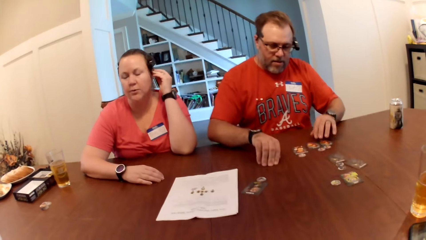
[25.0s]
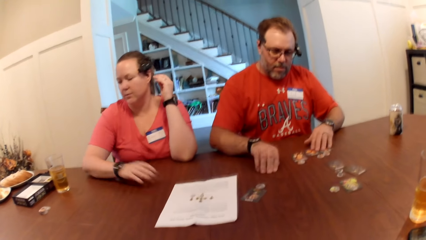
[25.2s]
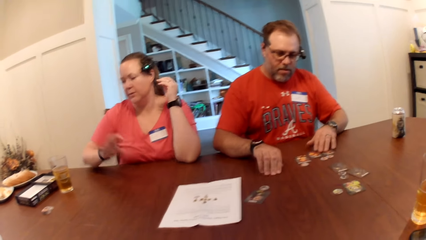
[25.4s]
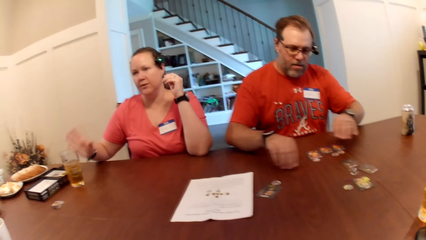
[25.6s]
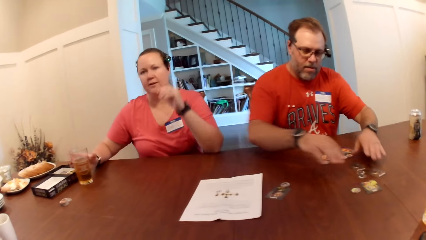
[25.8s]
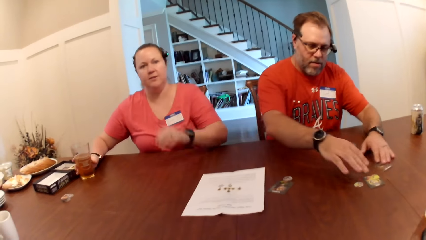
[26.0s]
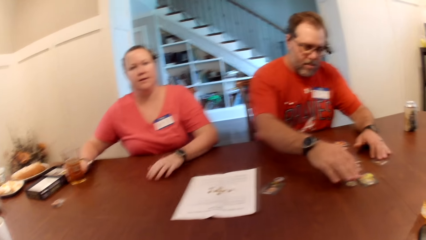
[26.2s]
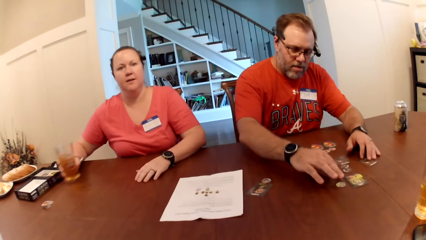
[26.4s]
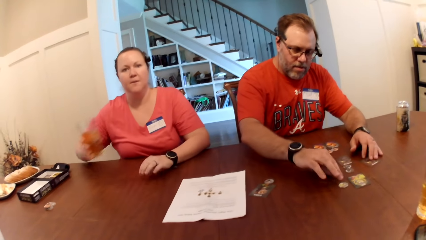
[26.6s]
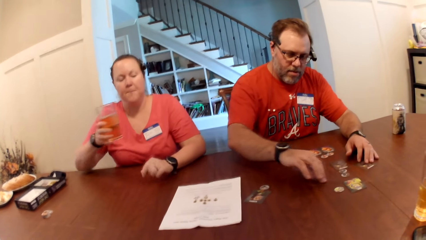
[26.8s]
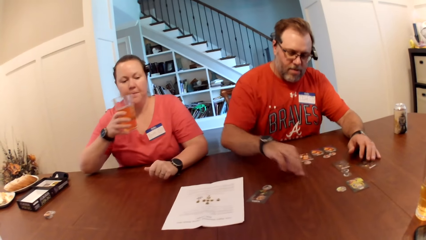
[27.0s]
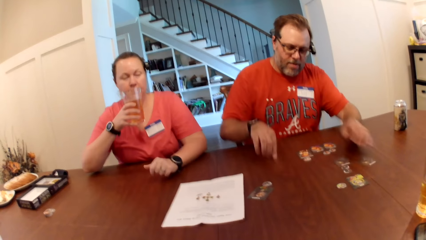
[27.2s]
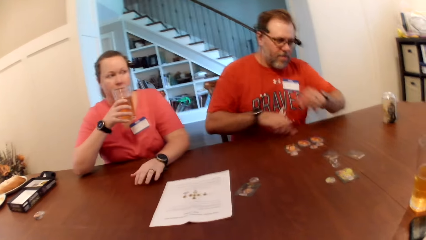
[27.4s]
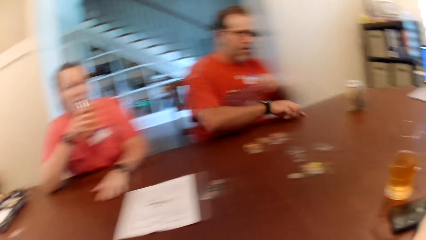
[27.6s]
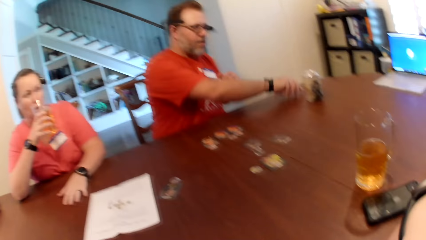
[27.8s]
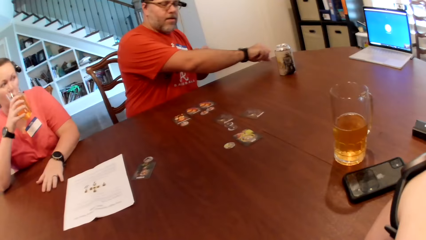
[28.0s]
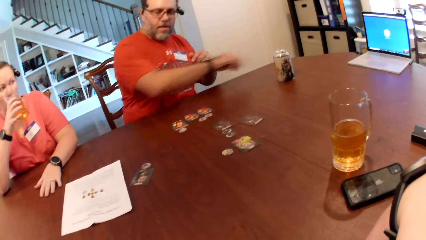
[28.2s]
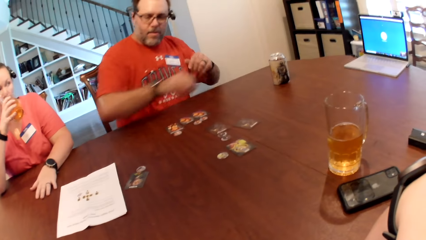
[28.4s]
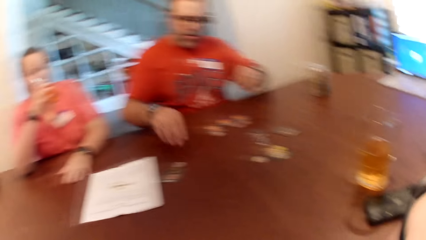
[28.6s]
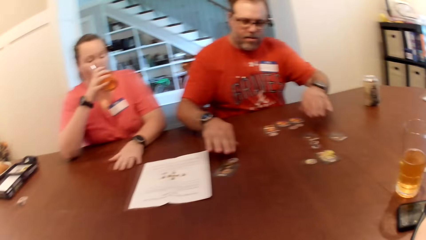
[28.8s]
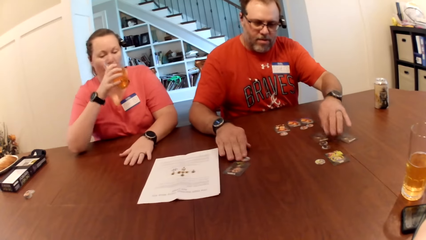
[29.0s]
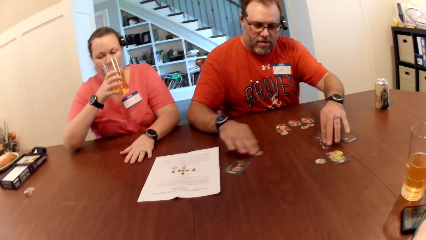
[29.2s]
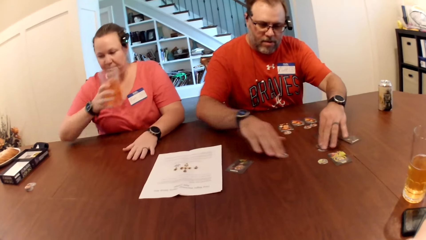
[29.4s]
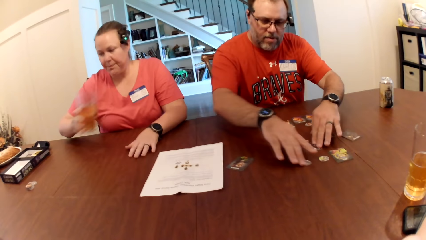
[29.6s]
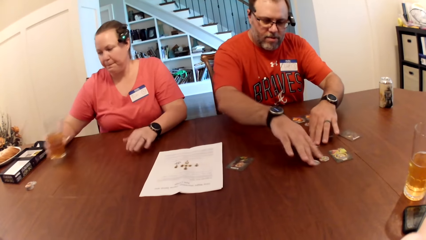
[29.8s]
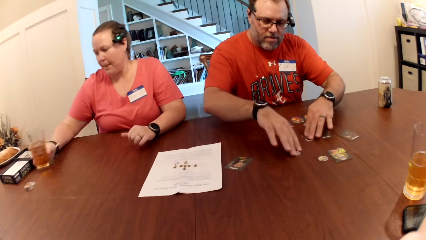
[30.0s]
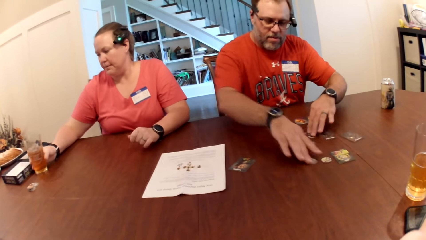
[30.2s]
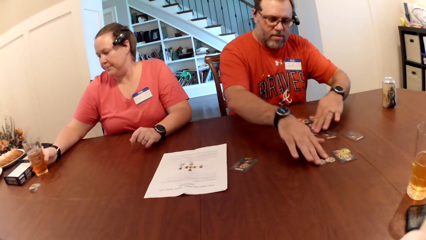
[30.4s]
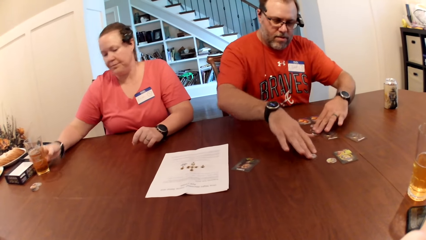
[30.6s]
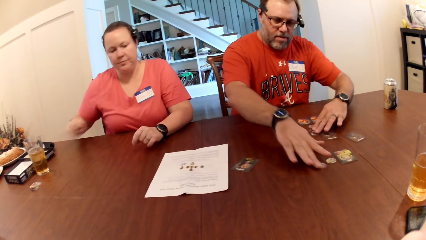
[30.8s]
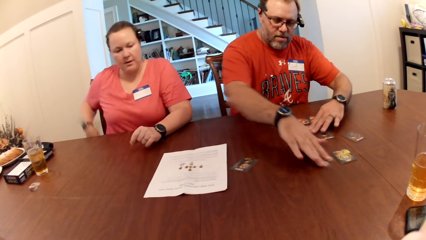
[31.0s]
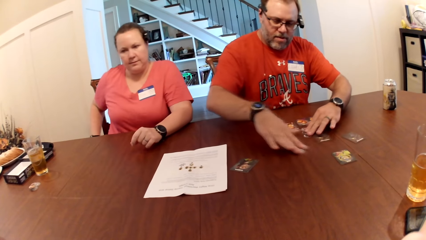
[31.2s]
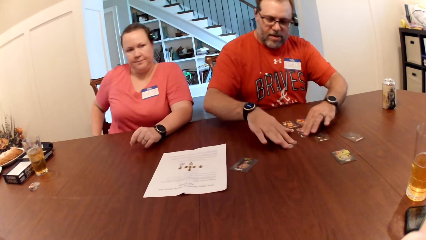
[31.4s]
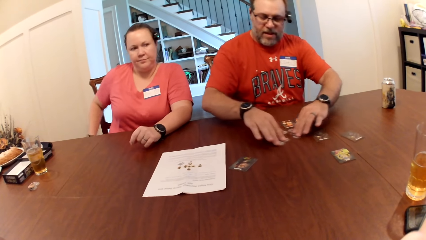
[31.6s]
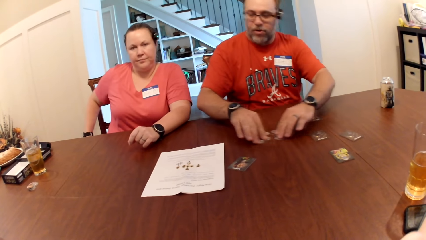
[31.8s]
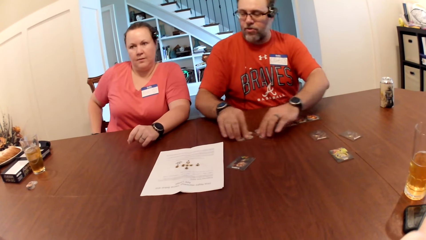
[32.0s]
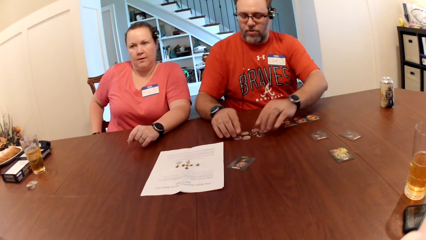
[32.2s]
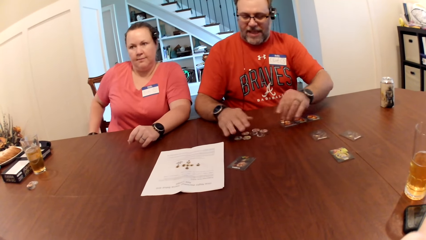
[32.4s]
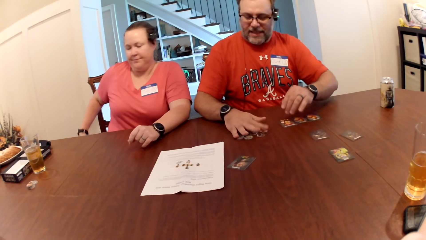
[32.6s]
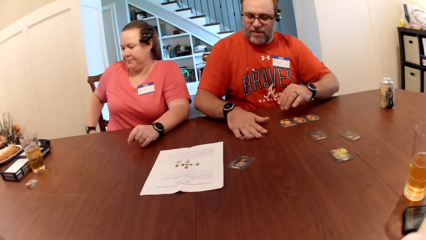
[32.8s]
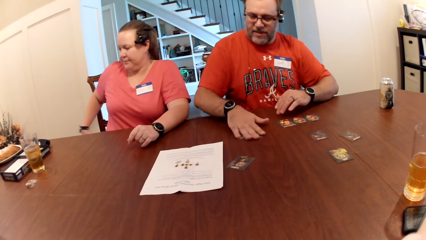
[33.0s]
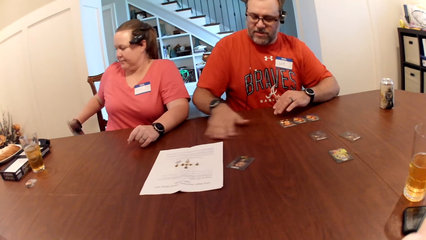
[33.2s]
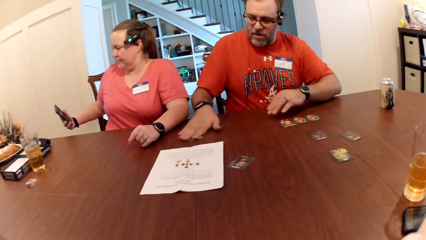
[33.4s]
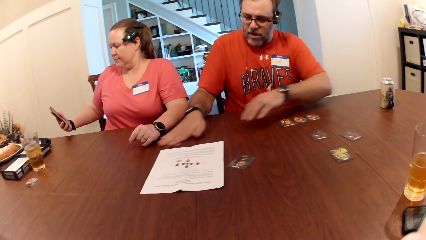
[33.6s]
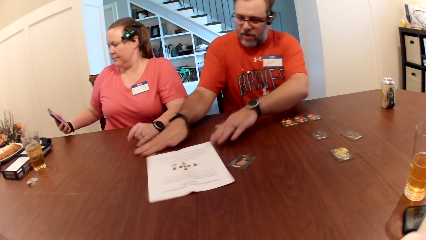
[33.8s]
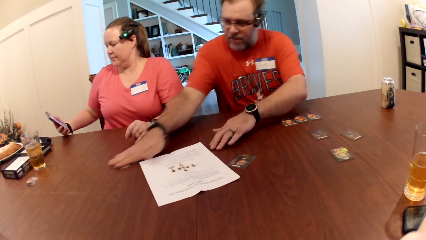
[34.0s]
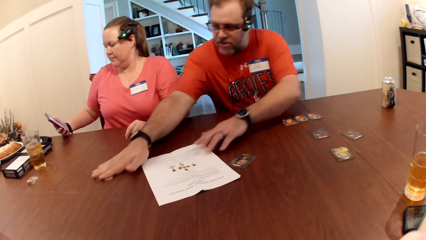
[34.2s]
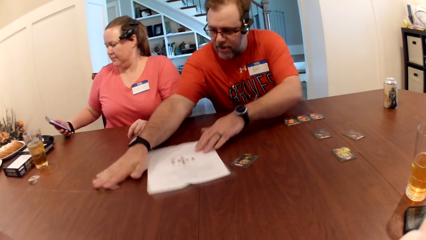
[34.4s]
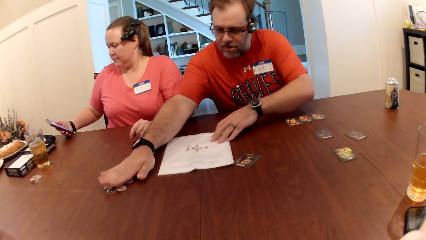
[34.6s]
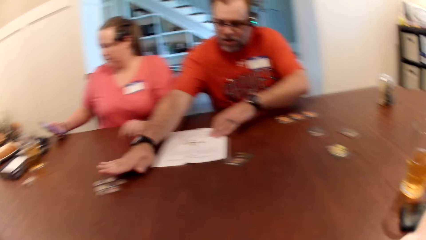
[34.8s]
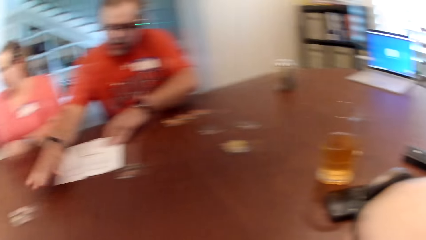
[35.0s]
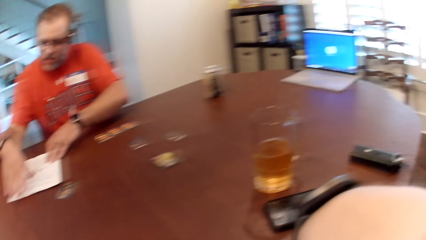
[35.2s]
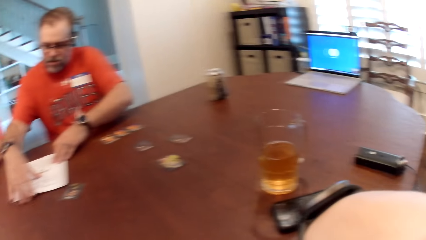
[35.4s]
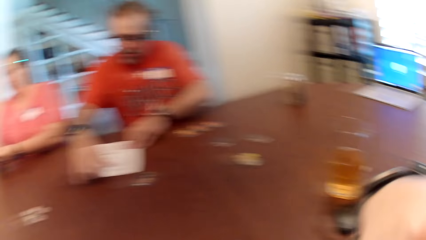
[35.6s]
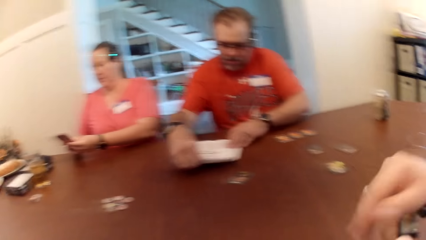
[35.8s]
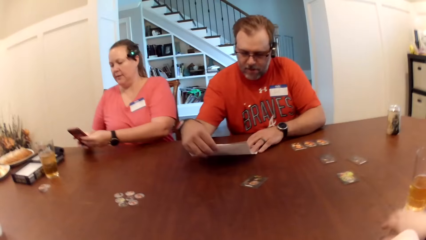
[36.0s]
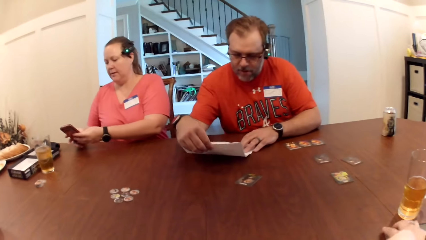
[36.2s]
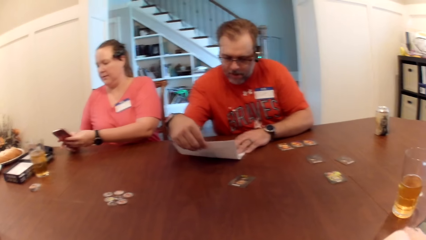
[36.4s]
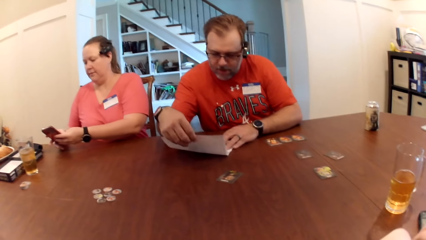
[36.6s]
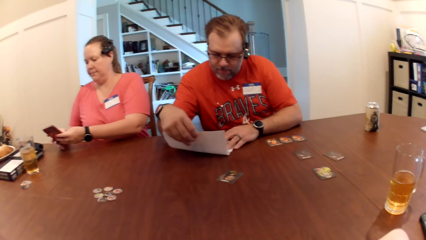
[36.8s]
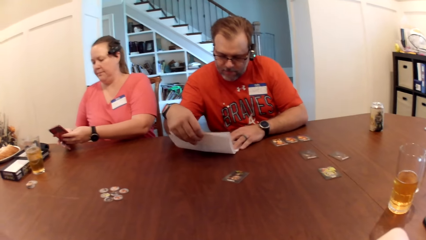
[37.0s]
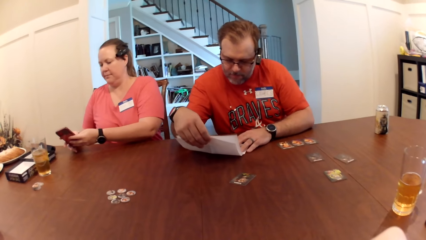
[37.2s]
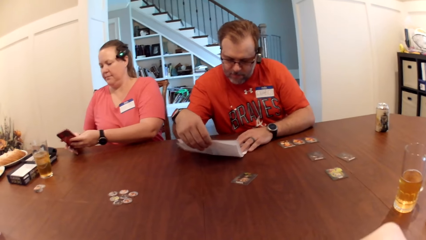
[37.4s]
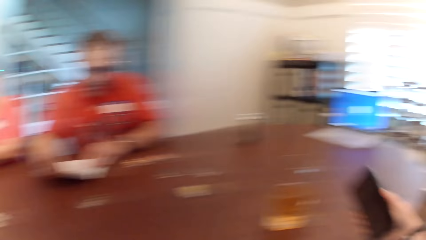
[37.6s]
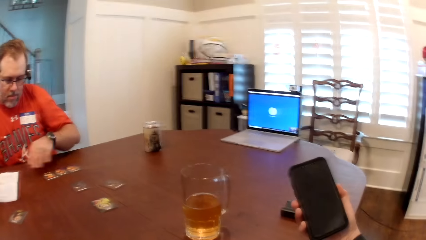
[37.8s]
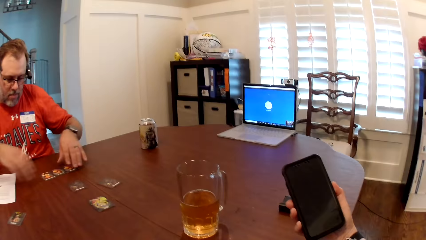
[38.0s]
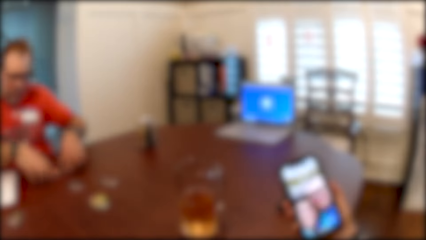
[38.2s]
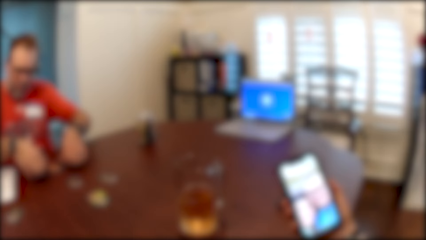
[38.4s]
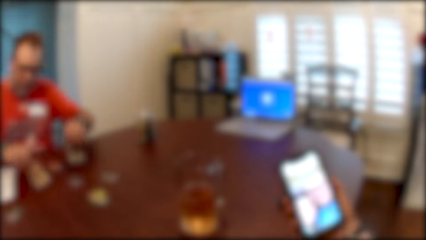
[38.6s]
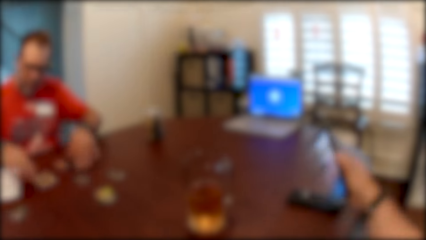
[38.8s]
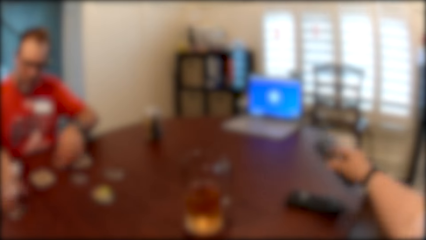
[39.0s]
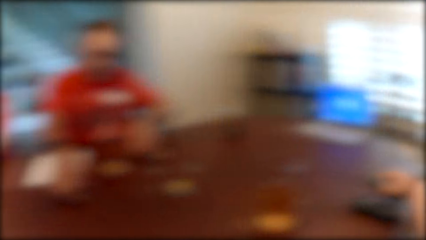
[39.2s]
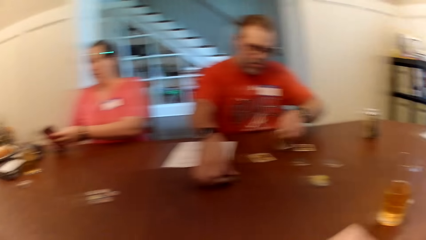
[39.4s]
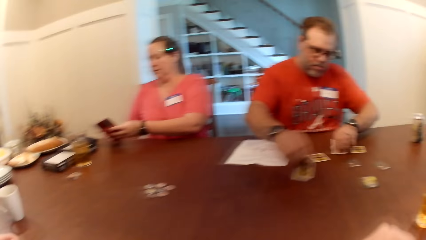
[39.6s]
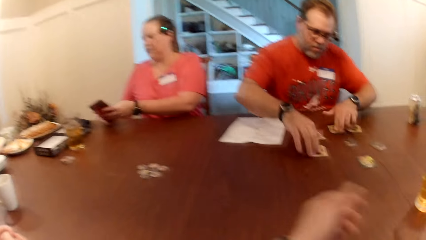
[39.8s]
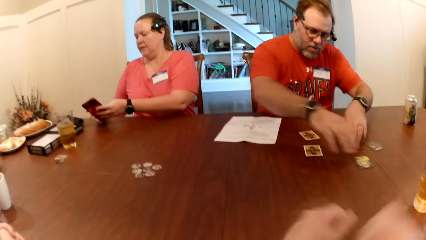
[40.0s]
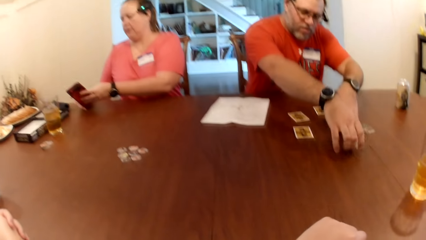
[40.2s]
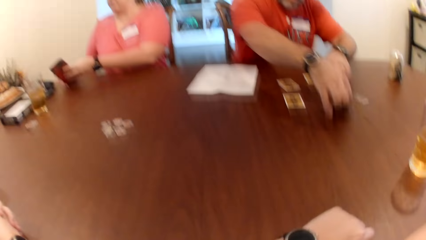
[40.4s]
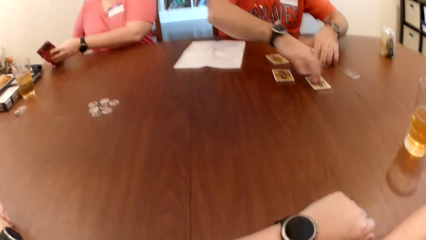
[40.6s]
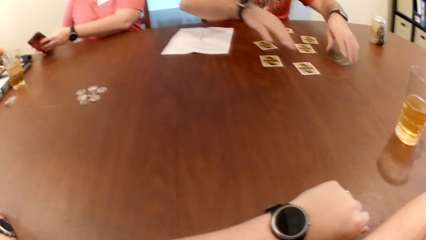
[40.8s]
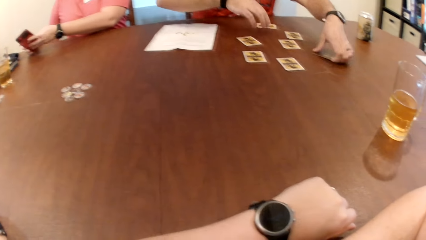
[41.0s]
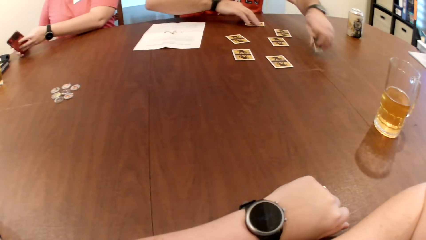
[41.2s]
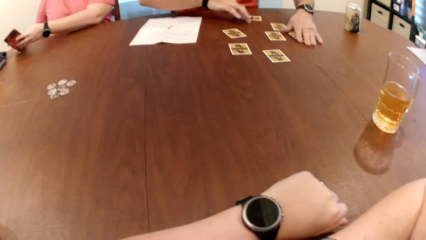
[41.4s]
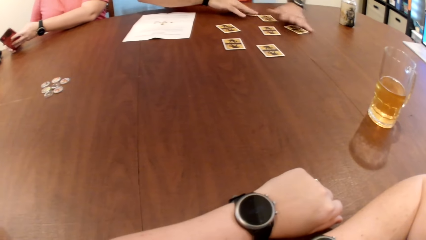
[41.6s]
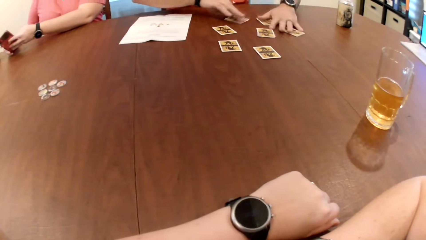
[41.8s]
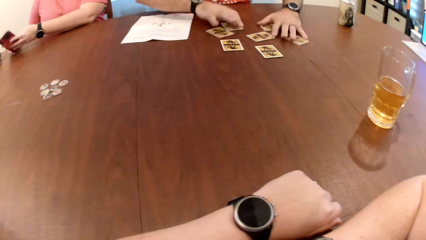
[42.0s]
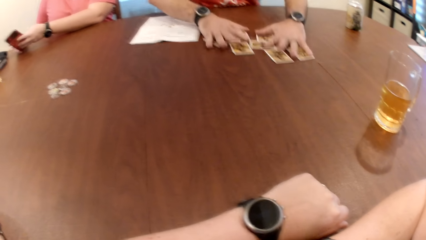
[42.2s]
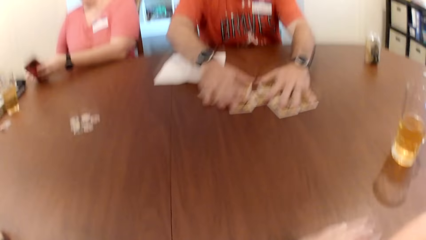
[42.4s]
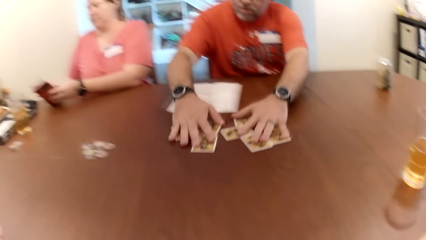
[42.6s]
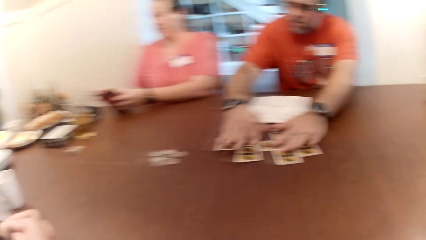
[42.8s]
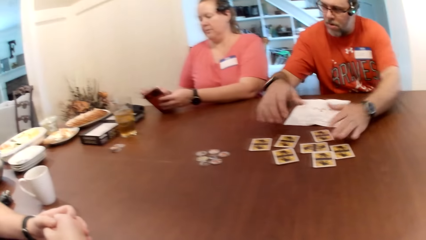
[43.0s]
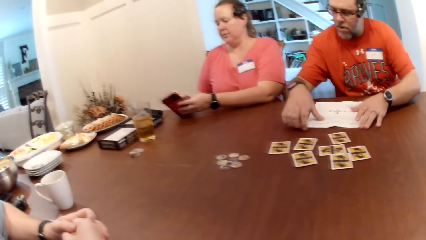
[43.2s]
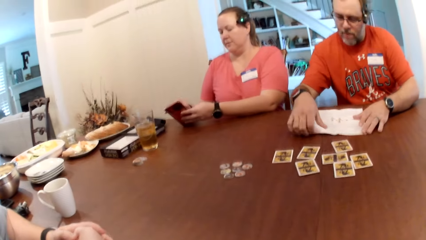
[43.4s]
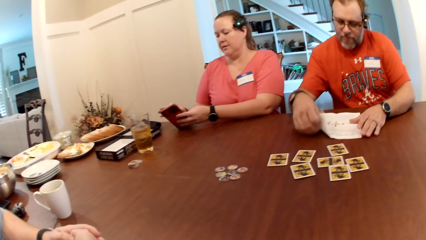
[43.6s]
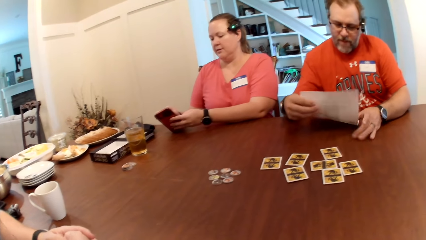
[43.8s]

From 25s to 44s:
The man adjusts the cards on the table with his left hand. He moves dirt on the table with his right hand. The woman picks a glass cup of beer from the table to her mouth with her right hand. She drinks from the glass cup of beer in her right hand. The man gathers the chips on the table with his hands. The woman drops the glass cup of beer on the table with her right hand. The man touches the pieces. He moves the chips on the table with his right hand. The woman picks a phone from her pocket with her right hand. She looks at the phone. The man adjusts the piece of paper on the table with his left hand. He picks the piece of paper from the table with his right hand. The woman operates the phone in her hands. The camera wearer looks around. The man reads the paper. The camera wearer picks a phone from the table with her right hand. She operates the phone with her right hand. The man flips the cards on the table with his hands. The camera wearer looks at the phone. She drops the phone on the table with her right hand. The man flips the cards on the table with his hands again. He flips the card on the table with his left hand. He flips the card on the table with his left hand again. He adjusts the card on the table with his right hand. He adjusts the cards on the table with his hands. He pushes the cards on the table. He picks the piece of paper from the table with his right hand.
